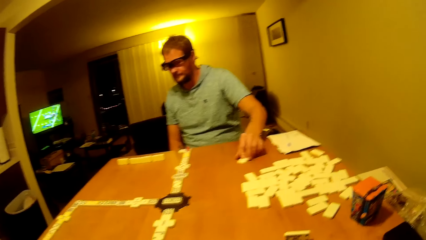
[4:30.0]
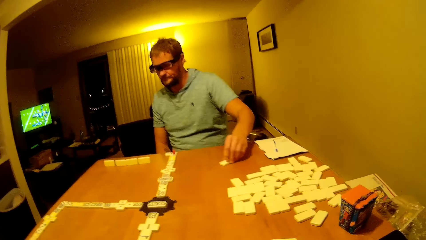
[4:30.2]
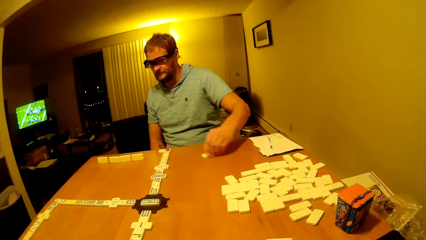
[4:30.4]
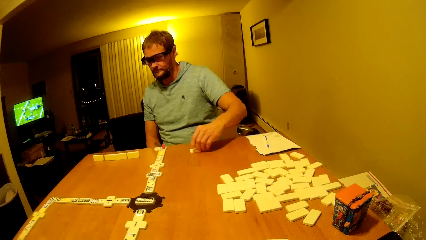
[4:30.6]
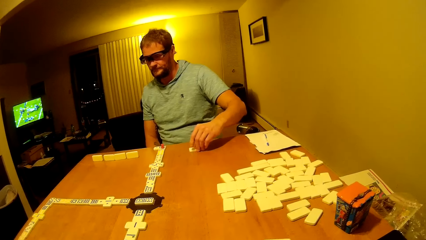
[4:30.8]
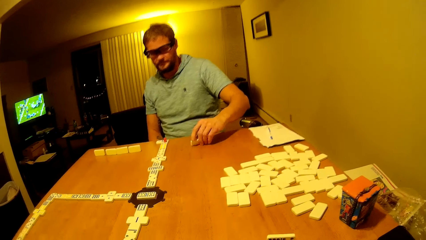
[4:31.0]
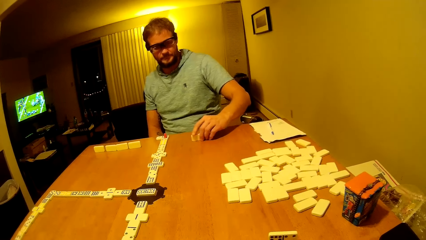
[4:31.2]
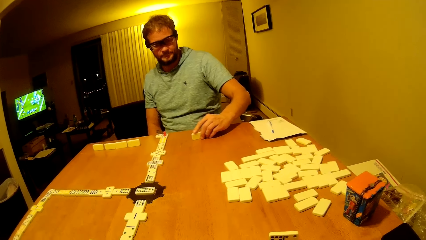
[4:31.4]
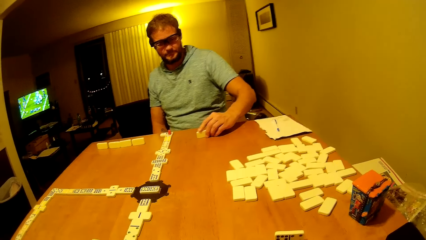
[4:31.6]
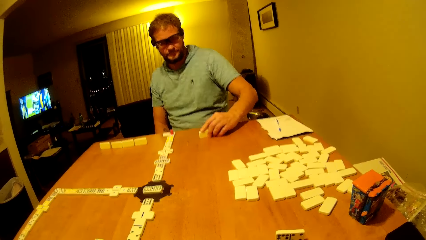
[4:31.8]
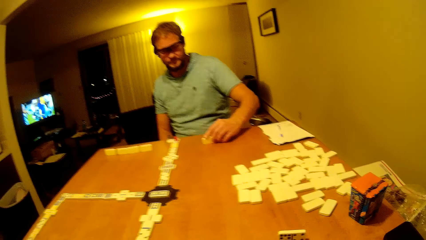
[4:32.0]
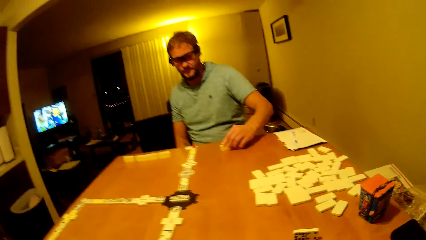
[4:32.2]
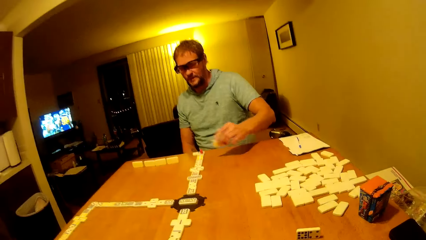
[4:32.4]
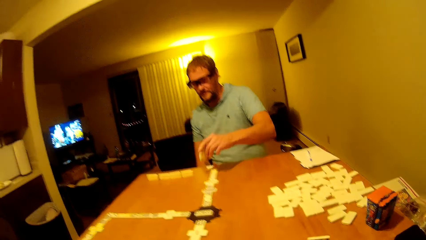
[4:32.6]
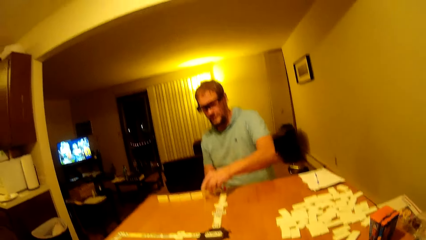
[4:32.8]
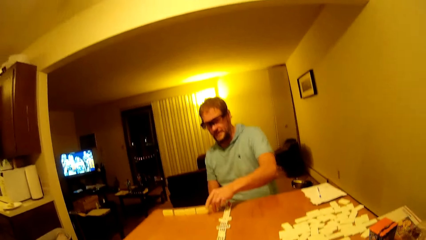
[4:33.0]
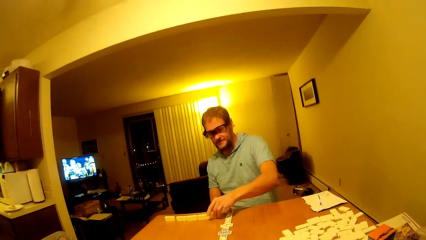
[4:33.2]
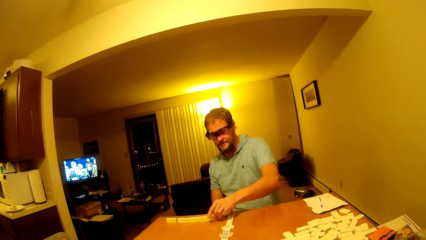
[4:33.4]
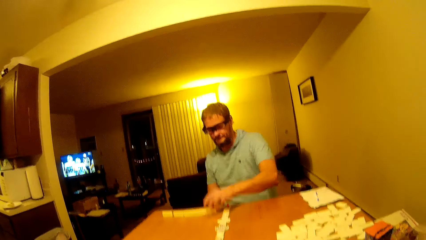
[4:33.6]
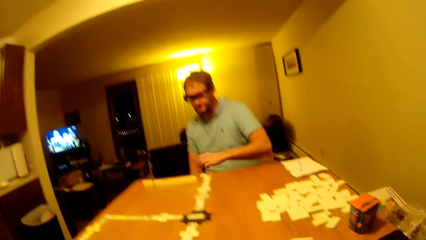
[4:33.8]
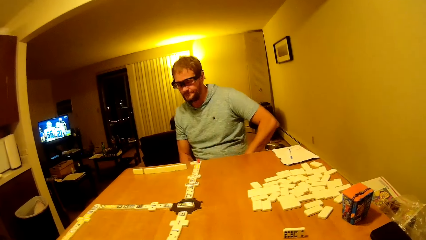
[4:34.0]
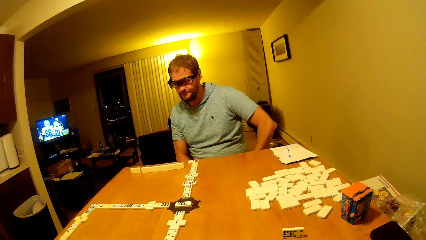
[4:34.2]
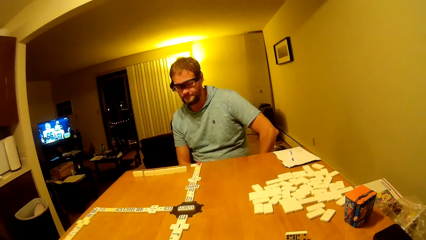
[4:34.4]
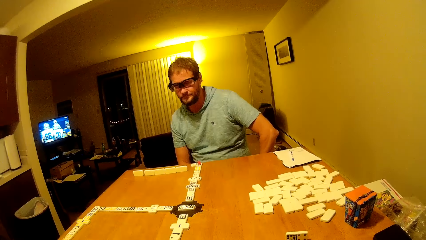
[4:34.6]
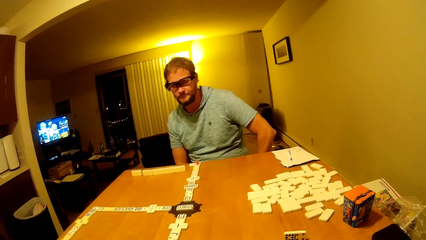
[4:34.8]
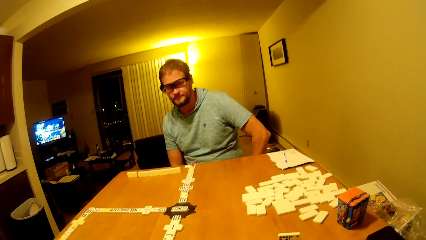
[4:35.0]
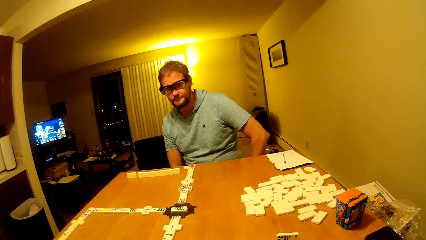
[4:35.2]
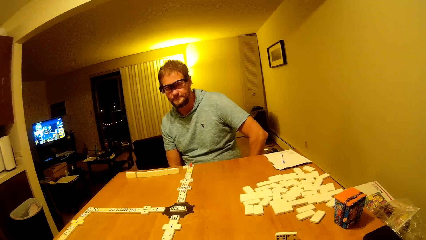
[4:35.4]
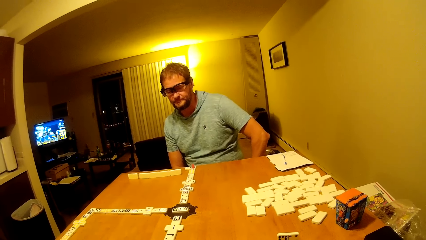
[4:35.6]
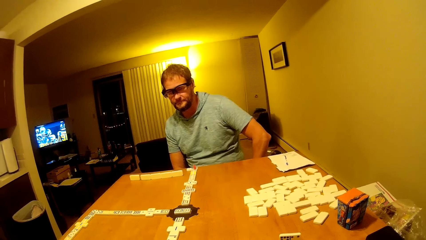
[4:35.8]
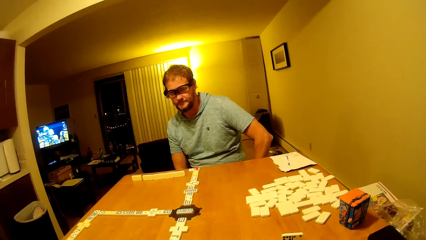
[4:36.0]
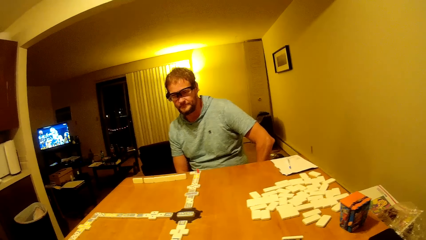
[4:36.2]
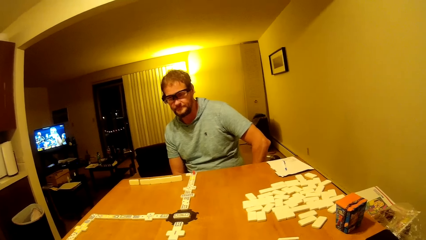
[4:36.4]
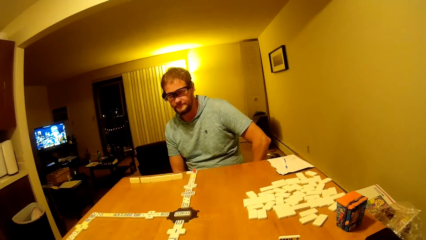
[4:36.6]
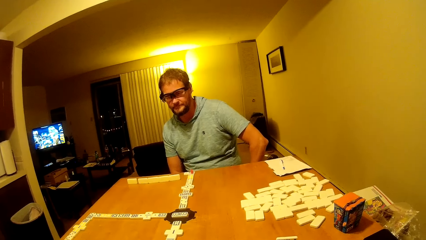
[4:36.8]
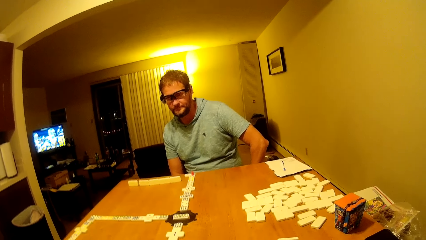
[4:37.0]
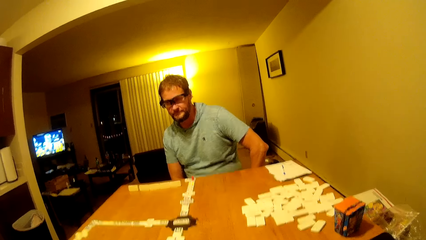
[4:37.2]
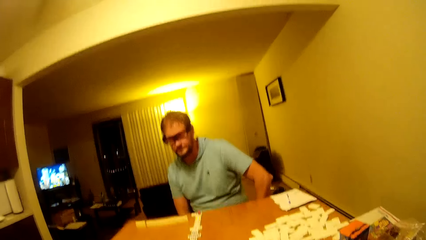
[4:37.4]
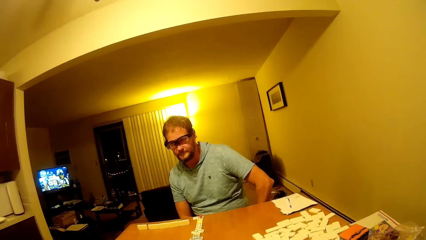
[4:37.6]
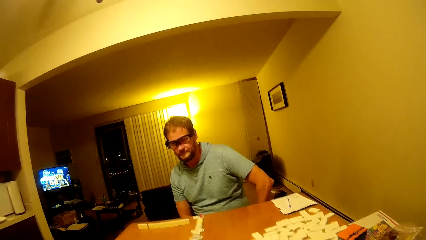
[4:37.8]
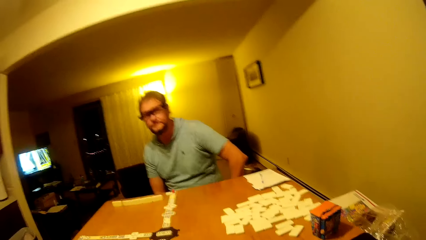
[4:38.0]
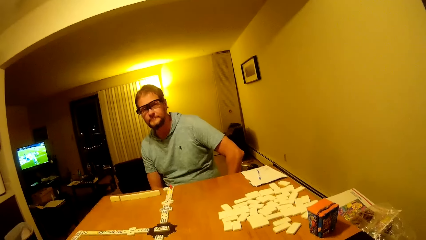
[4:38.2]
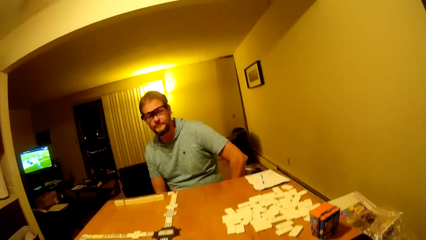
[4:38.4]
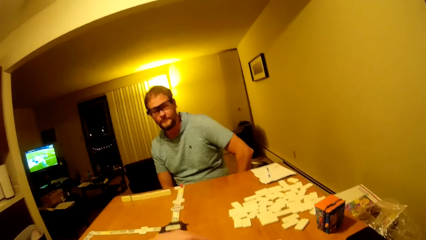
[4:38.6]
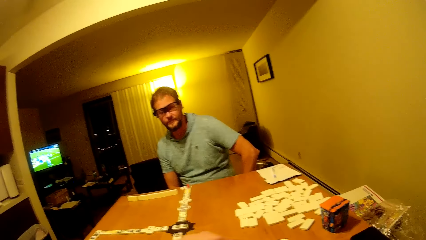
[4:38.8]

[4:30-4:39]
A man moves the tile or dice on the table. The camera wearer and the man stare at the tiles on the table.

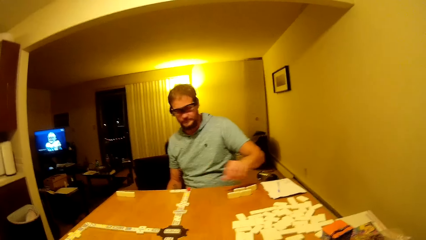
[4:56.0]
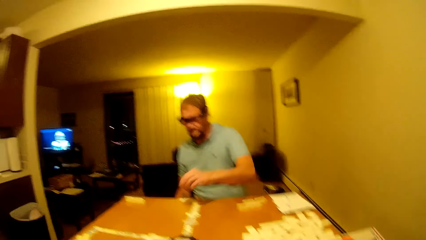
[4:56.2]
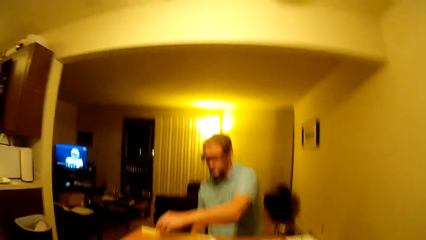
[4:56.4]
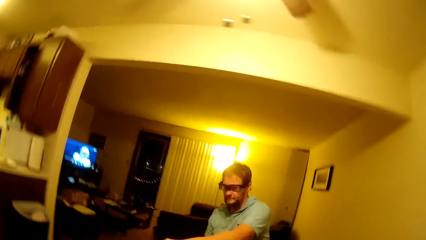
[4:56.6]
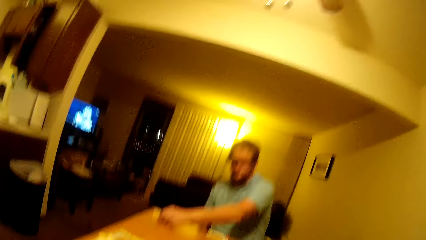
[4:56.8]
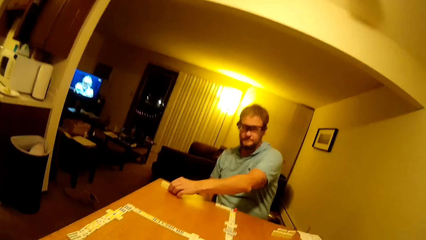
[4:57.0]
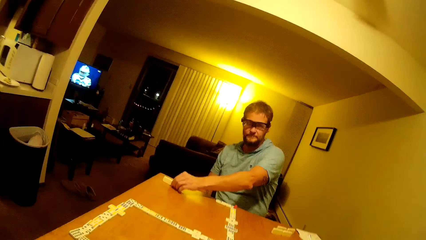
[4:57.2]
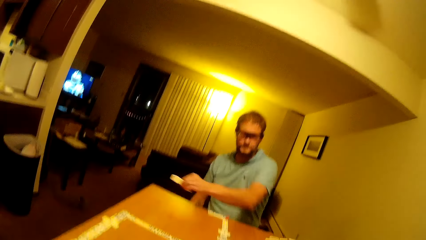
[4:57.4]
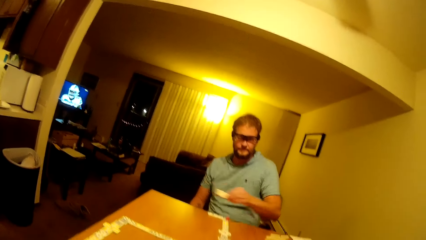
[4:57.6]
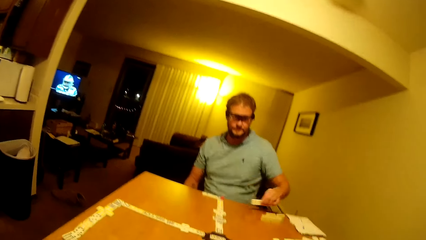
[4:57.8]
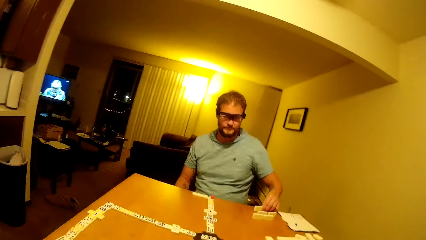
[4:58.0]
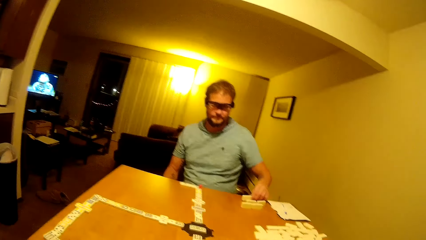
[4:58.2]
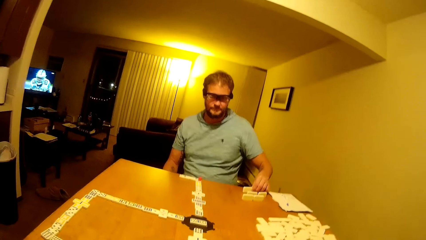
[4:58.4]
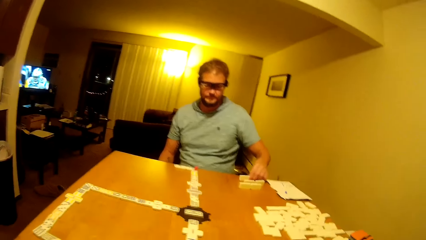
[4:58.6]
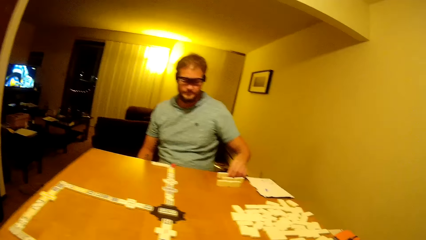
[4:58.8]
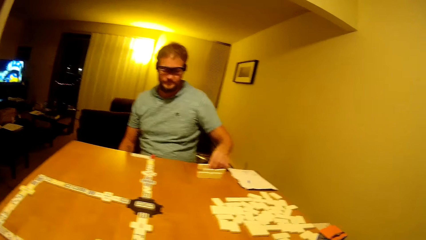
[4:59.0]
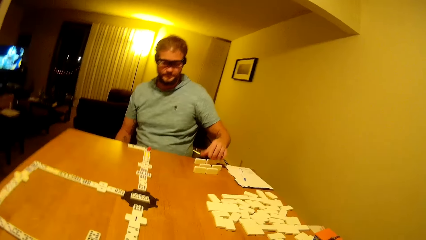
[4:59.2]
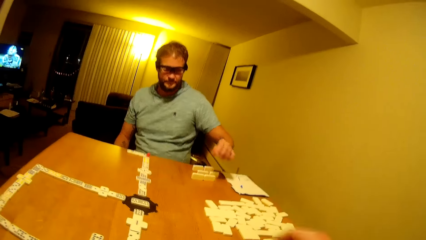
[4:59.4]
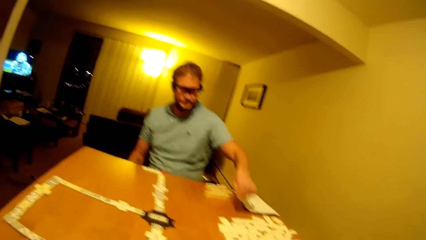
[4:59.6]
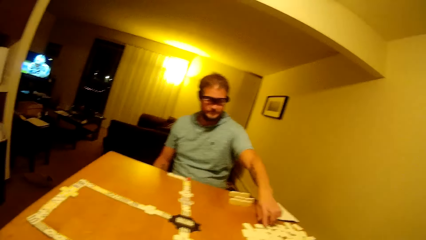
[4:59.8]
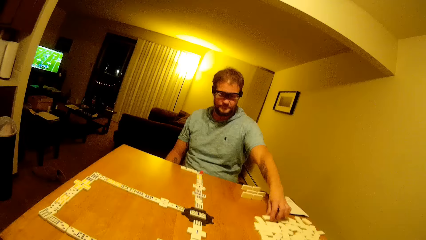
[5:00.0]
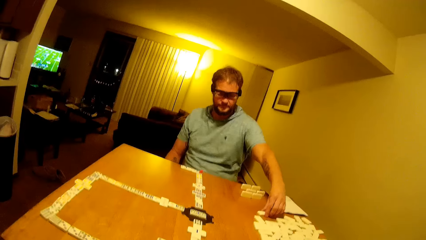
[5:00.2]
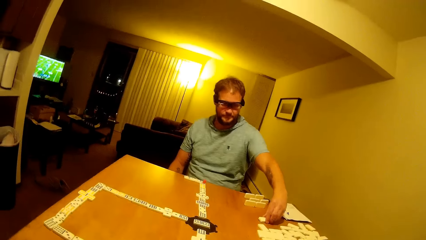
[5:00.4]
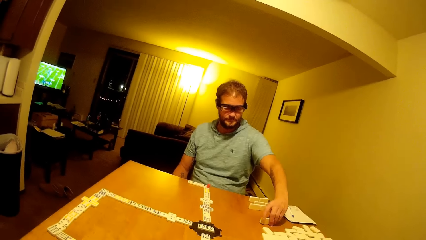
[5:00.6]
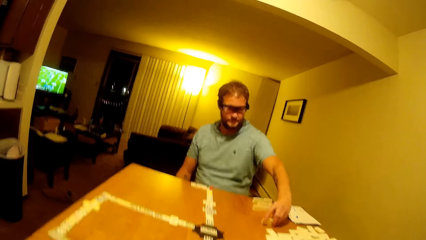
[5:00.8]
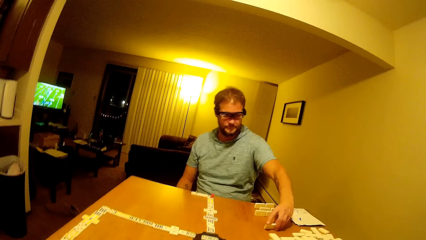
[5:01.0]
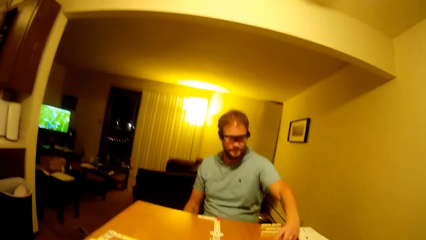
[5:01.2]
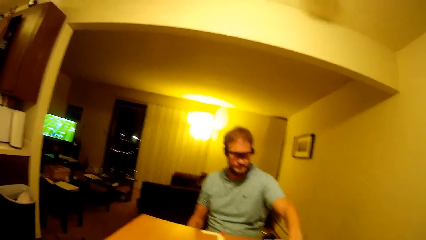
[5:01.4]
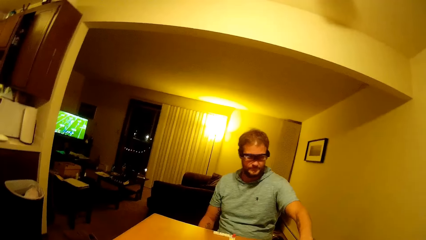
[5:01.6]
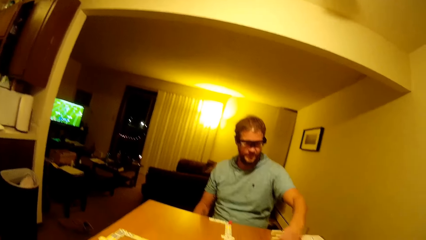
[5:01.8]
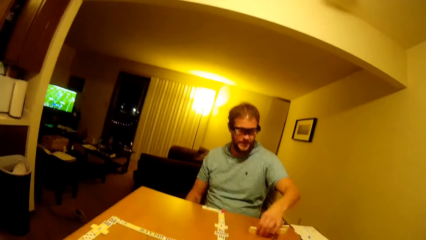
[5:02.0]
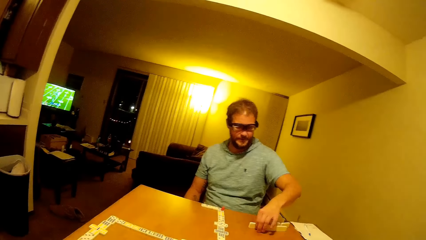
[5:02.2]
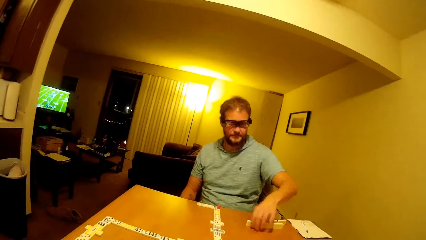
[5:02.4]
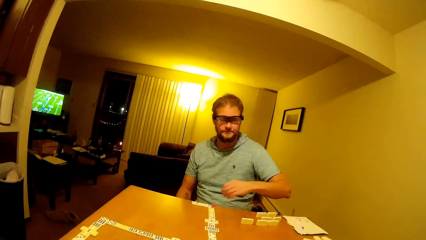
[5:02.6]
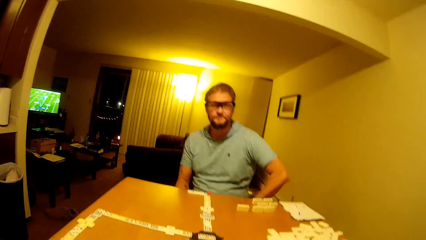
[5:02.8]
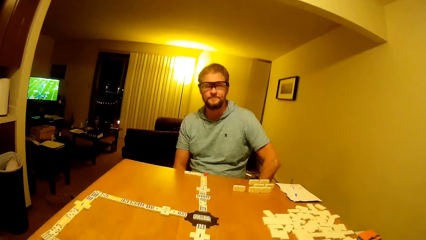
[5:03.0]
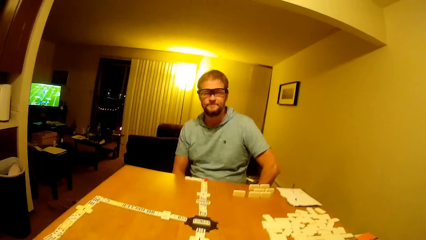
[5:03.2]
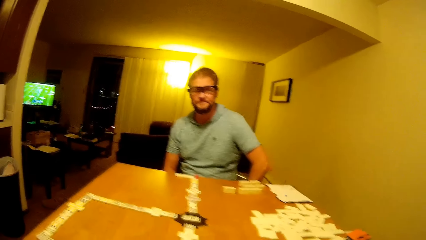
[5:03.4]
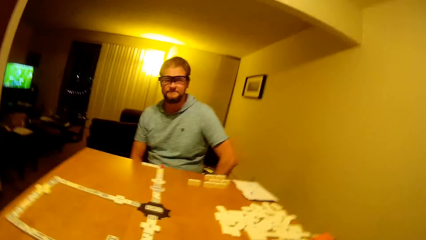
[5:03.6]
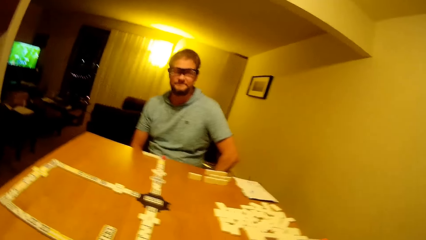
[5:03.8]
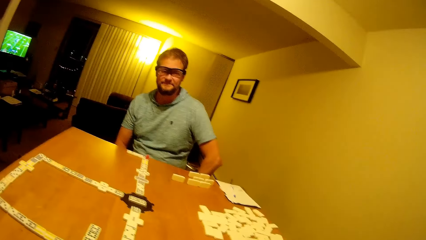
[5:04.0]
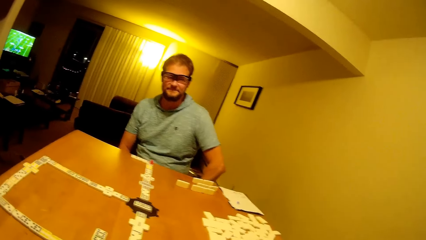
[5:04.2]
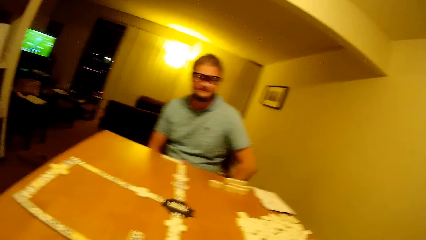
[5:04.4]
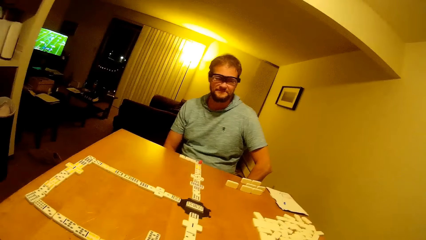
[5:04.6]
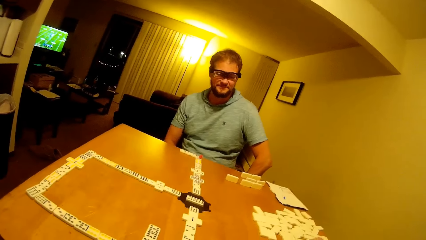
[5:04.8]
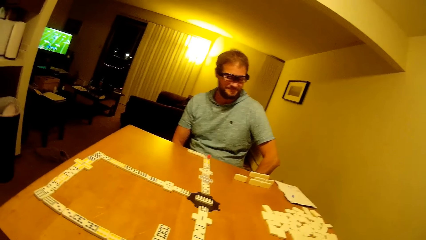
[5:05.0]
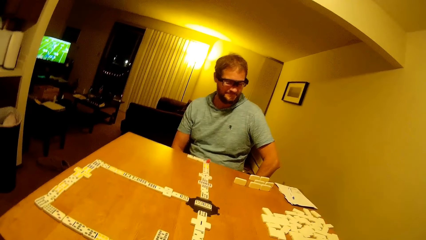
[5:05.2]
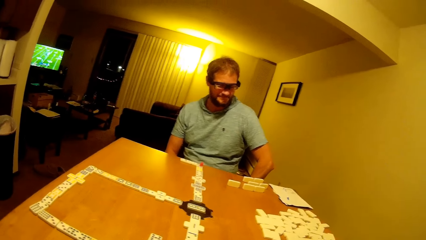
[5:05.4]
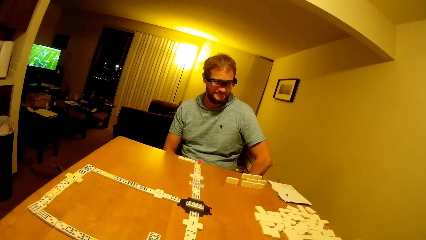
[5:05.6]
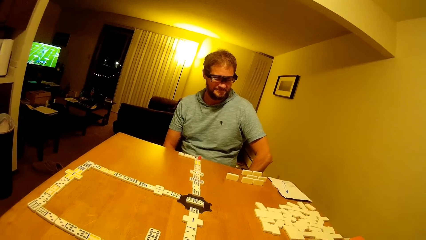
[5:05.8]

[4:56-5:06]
A man puts down the domino, holds the domino, moves dice on the table, puts down the domino, holds the domino and moves the domino. The camera wearer looks at the table.
